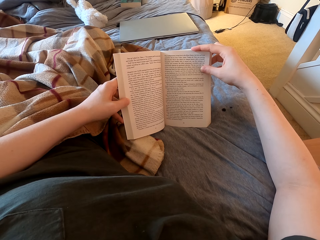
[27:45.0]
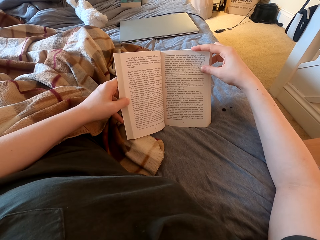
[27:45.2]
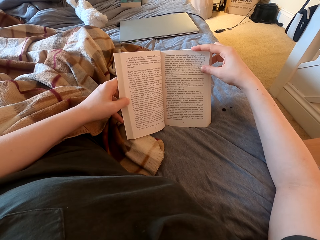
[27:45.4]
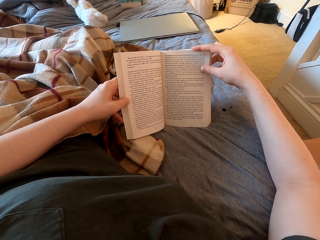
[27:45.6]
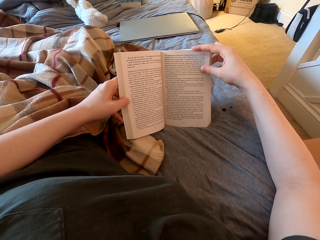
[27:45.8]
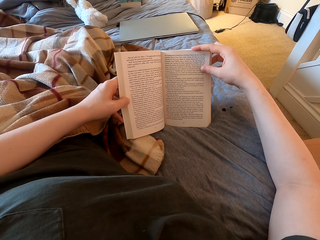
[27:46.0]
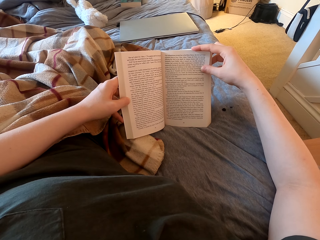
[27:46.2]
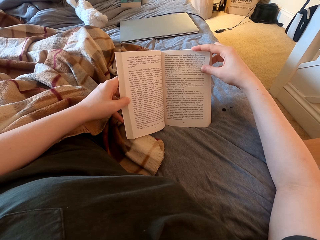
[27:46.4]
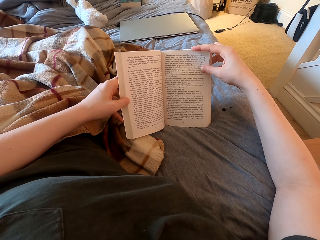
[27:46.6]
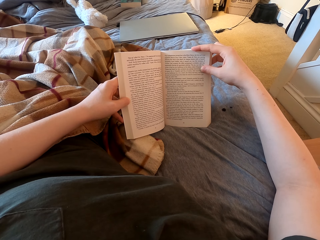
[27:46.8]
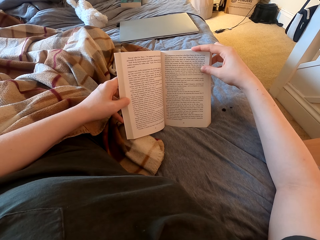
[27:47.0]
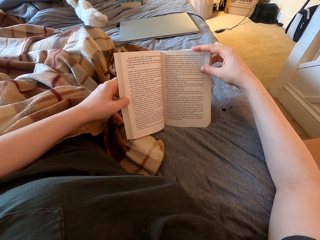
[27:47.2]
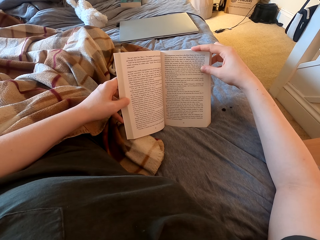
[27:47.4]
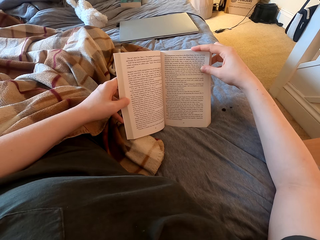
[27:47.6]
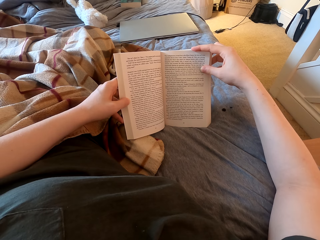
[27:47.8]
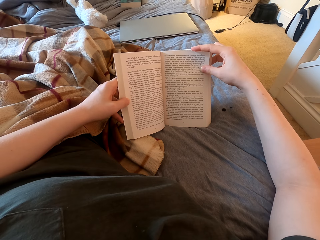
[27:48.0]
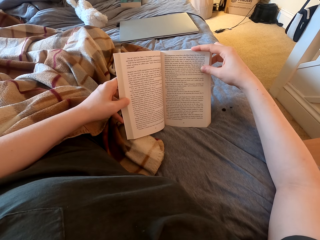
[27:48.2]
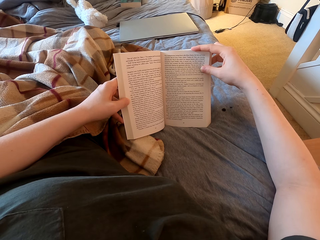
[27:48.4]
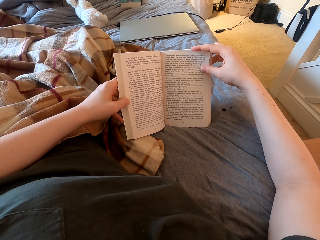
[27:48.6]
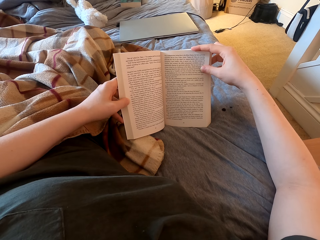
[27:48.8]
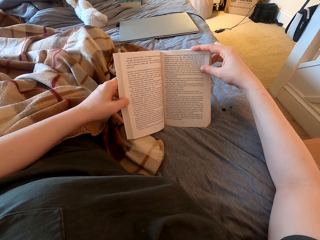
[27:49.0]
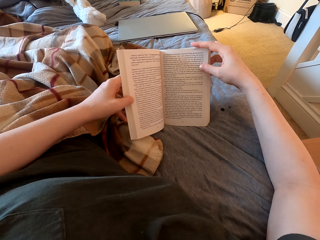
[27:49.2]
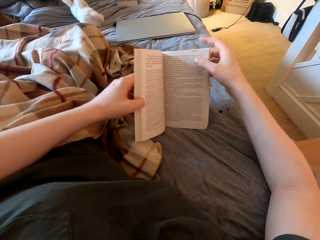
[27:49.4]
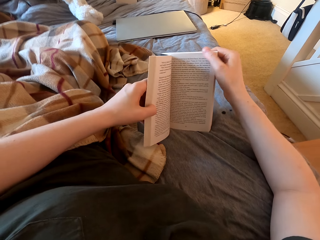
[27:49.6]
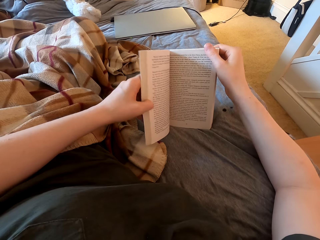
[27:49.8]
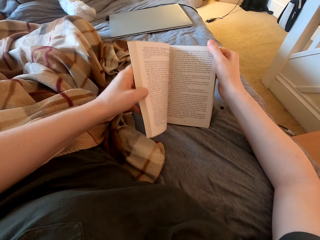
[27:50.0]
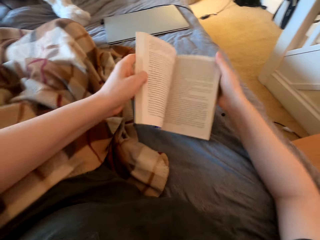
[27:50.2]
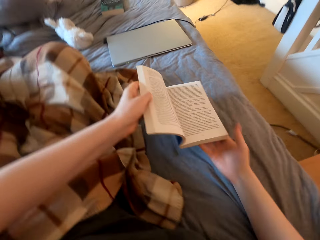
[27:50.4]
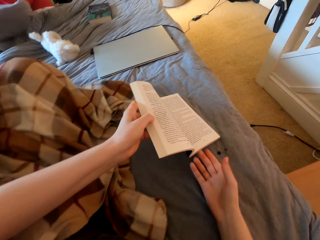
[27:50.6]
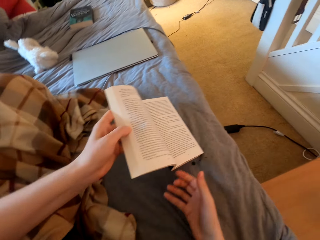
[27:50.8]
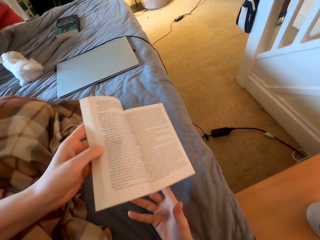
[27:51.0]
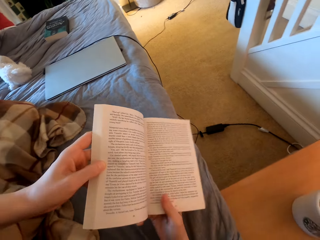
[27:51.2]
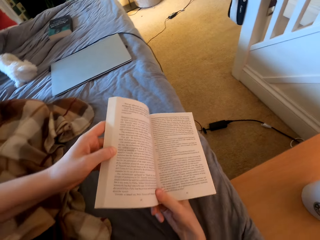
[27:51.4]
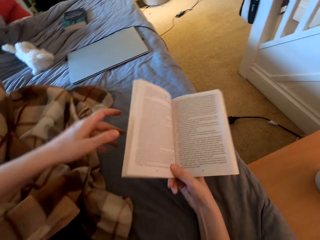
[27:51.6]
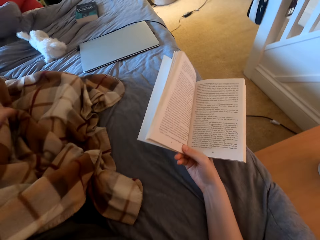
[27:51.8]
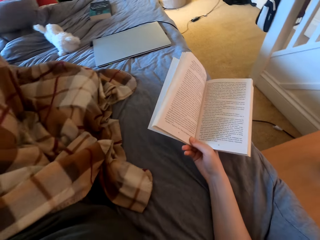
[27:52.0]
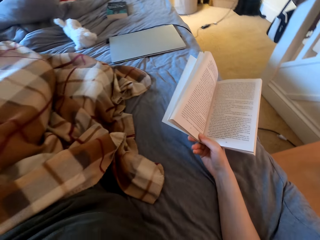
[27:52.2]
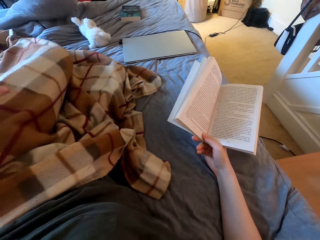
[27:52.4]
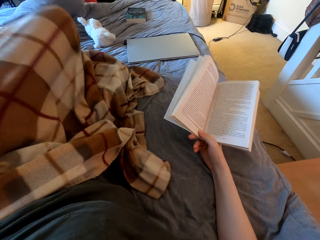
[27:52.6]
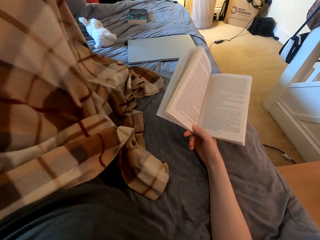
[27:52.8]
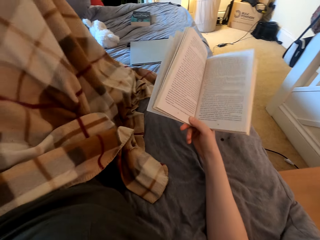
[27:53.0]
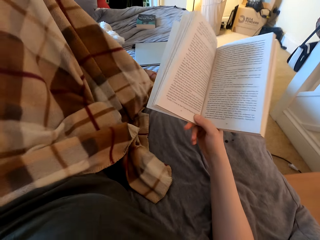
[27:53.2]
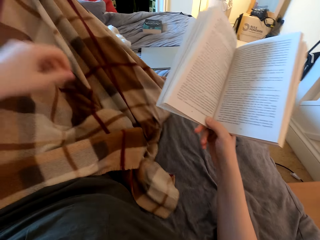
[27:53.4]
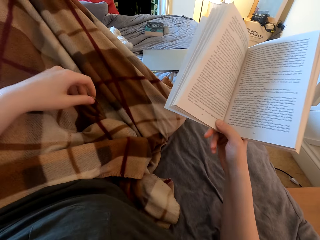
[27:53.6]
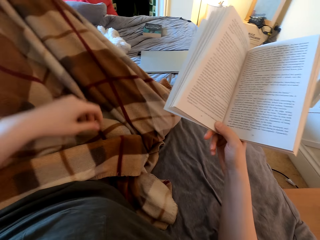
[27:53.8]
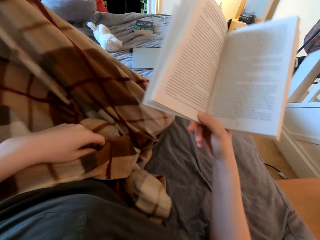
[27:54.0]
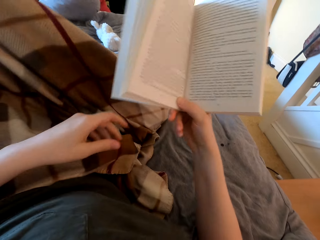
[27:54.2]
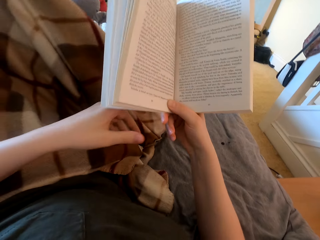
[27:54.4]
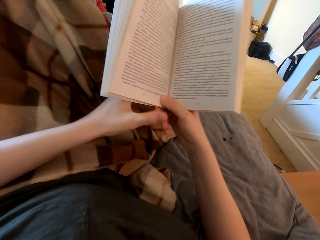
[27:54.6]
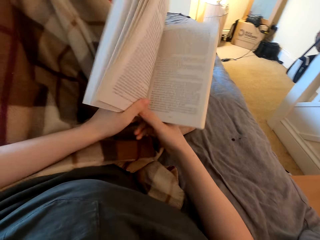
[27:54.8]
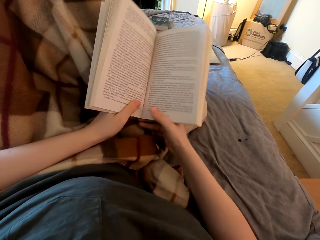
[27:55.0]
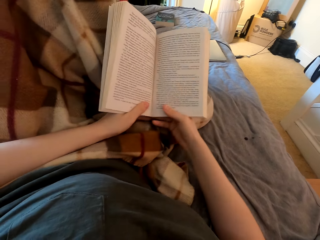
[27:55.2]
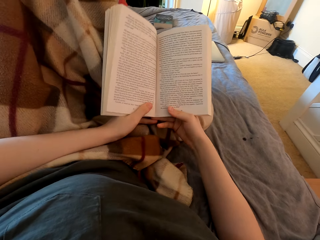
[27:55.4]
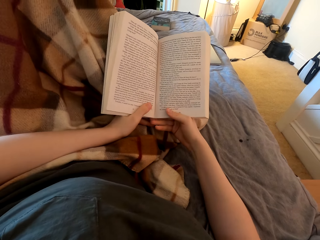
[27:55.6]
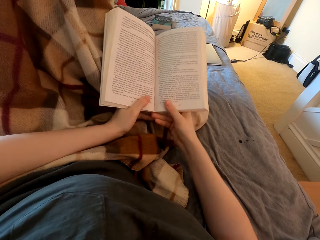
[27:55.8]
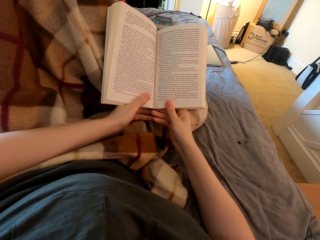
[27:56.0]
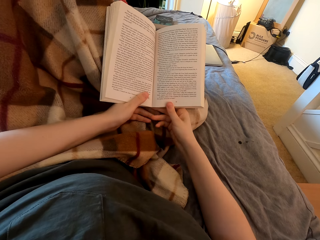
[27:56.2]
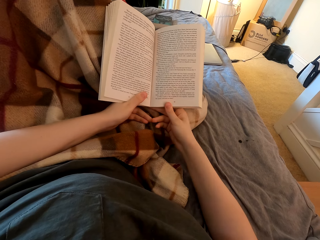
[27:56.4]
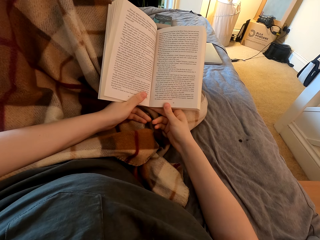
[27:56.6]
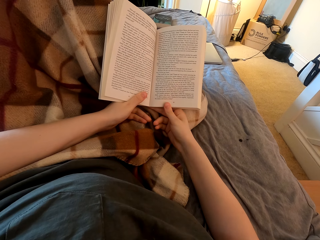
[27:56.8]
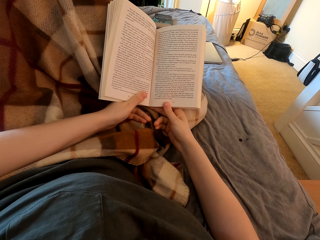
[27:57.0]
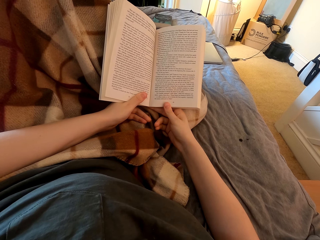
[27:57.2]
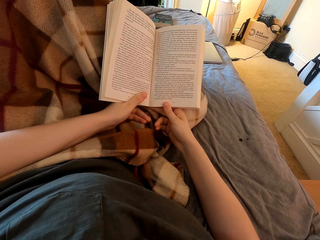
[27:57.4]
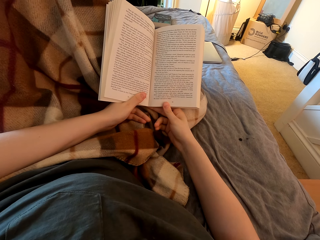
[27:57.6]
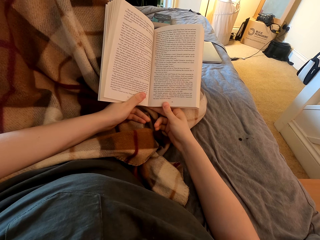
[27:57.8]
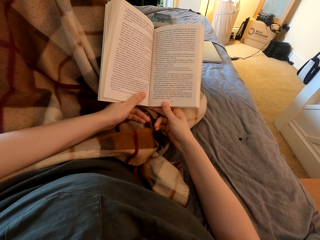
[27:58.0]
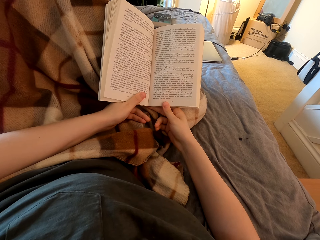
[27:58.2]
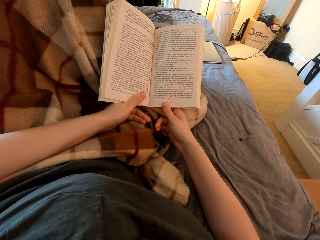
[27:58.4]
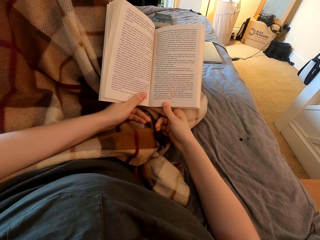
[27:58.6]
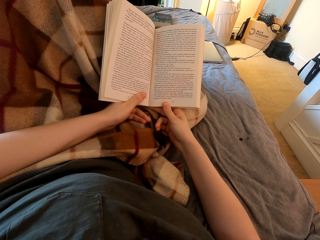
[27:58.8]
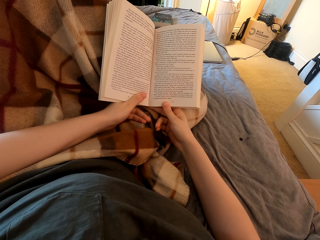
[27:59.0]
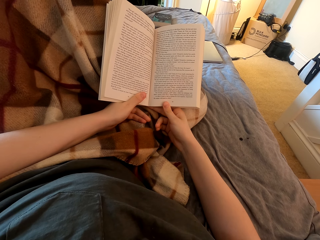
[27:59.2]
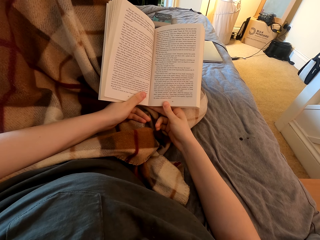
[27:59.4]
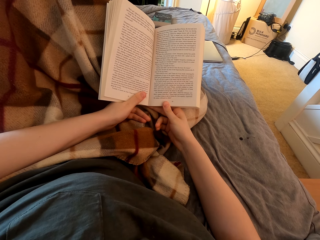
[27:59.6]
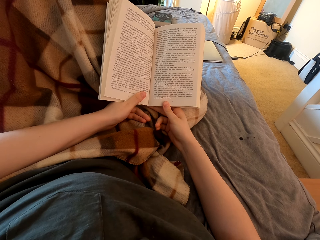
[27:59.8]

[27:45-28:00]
The camera wearer lifts up a book. She adjusts herself. She puts the hand down and touches the book. She reads the book.

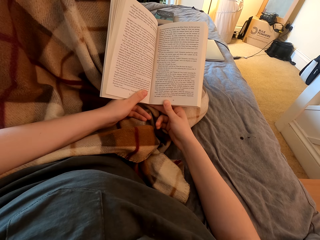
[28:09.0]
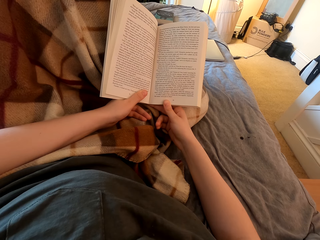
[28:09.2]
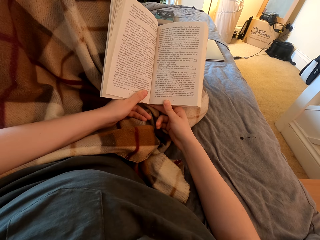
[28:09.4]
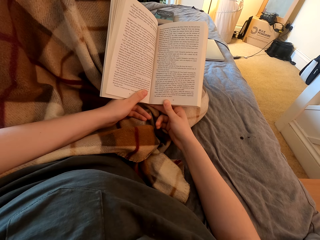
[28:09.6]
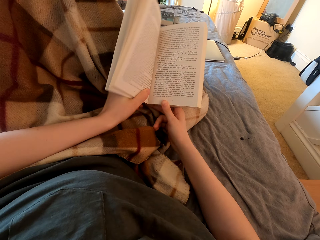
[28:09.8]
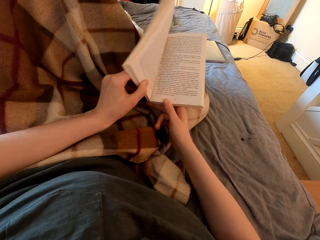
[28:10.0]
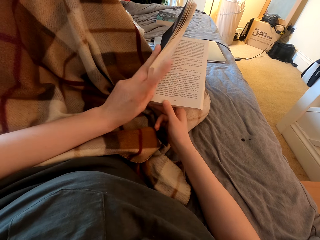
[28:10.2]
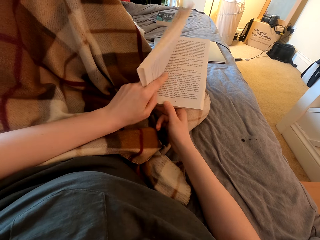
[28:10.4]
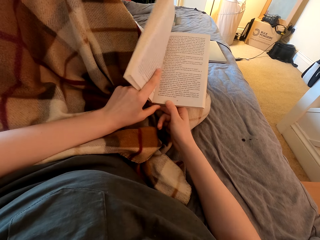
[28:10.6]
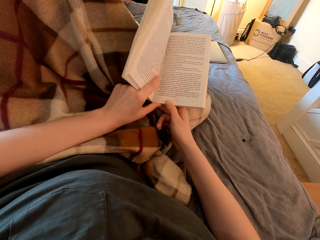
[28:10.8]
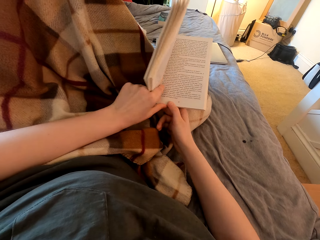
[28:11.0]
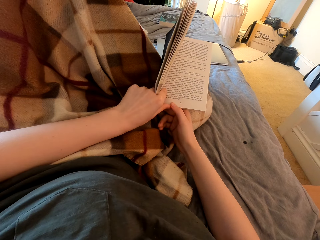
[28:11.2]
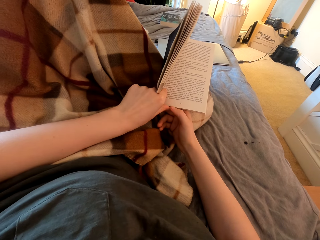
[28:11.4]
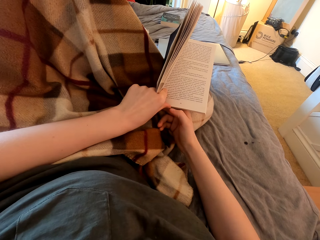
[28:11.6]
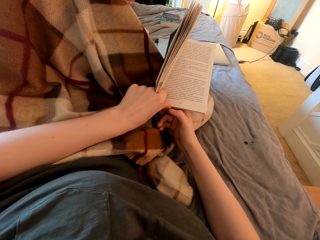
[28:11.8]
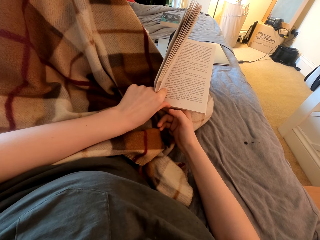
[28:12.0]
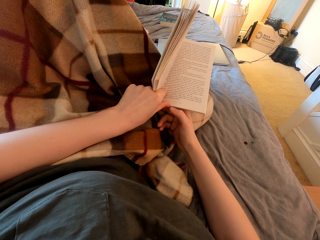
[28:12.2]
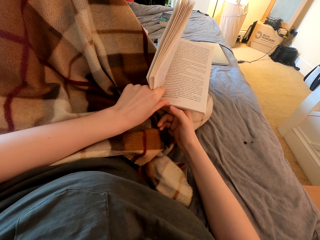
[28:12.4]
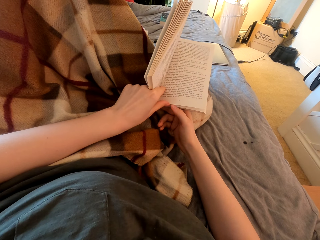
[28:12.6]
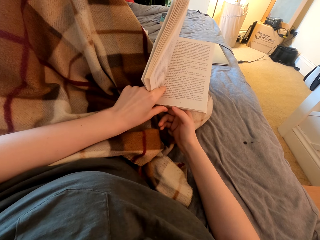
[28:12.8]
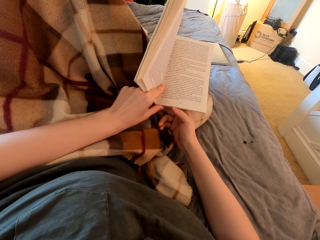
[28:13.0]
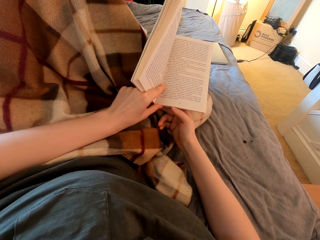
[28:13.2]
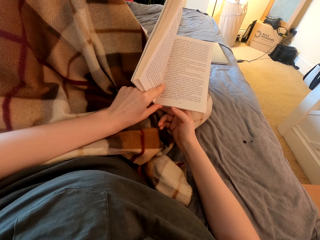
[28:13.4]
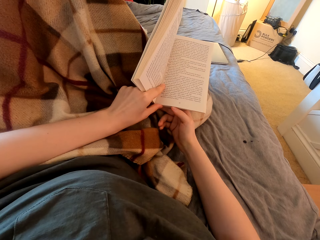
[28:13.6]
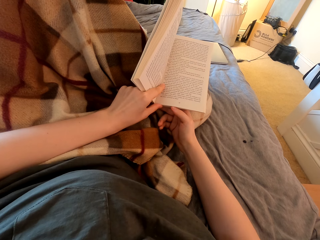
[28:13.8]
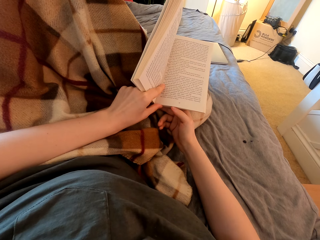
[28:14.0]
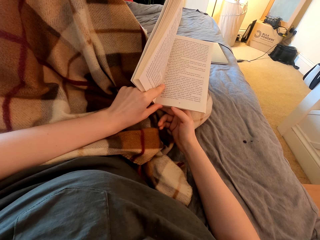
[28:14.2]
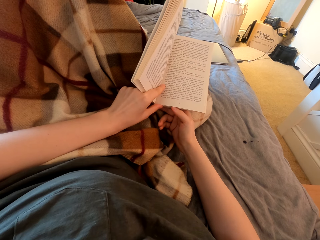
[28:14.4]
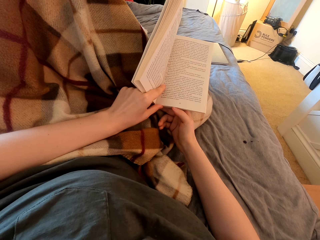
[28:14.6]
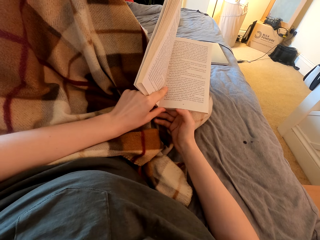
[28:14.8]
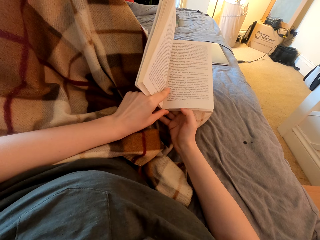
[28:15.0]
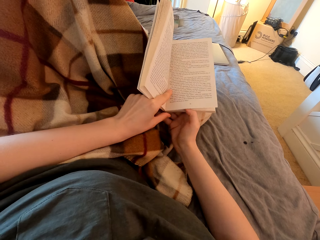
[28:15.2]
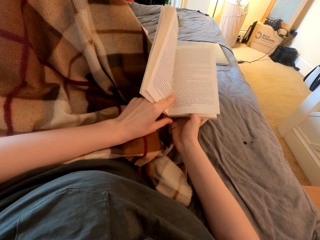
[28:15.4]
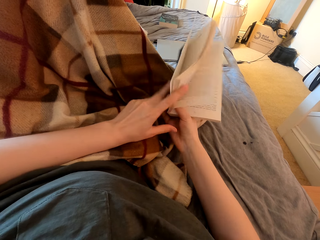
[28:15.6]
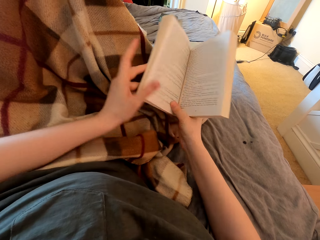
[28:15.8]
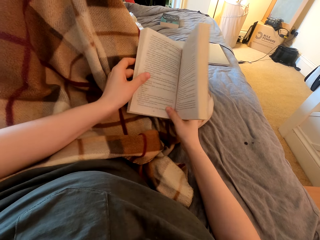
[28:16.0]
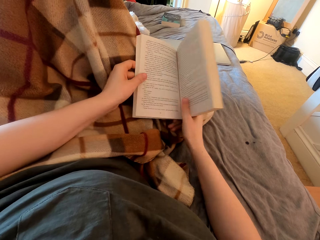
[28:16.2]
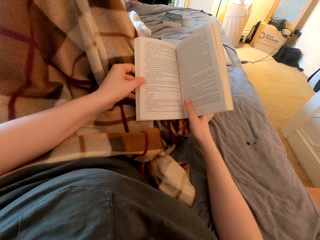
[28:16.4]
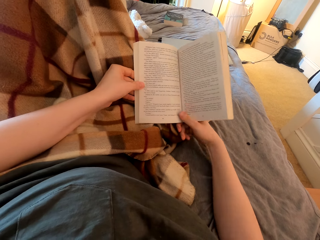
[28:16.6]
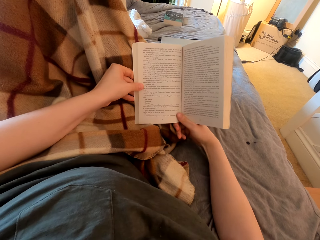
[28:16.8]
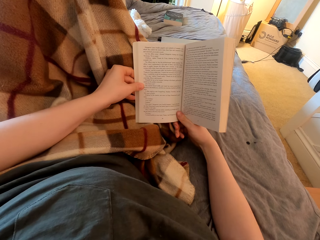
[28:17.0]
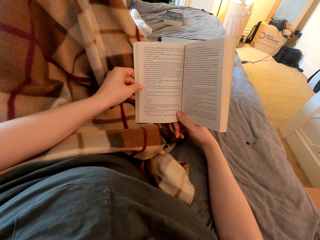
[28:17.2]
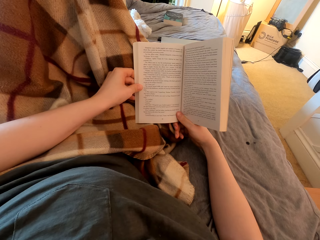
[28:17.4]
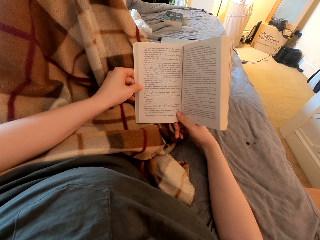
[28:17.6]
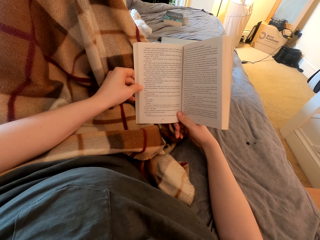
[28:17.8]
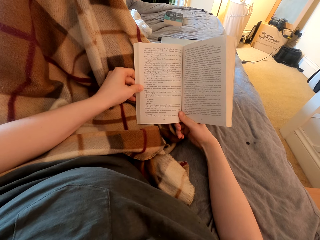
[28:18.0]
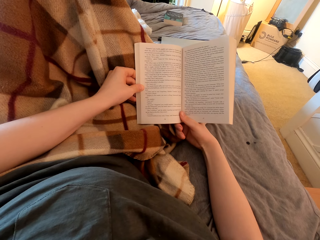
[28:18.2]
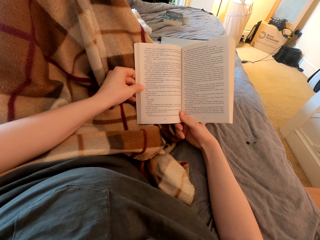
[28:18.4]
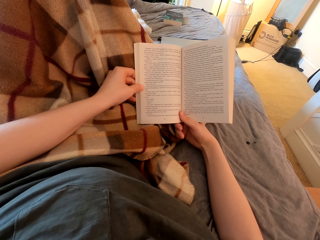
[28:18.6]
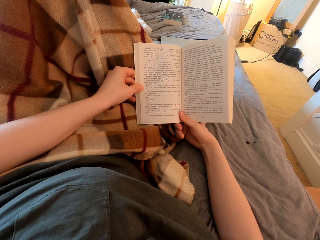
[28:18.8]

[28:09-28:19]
The camera wearer touches the book. They read the book. They open a page. They read the book again.
